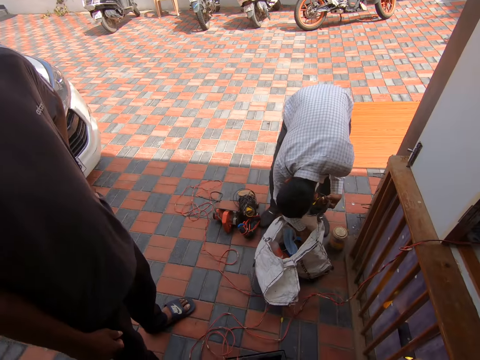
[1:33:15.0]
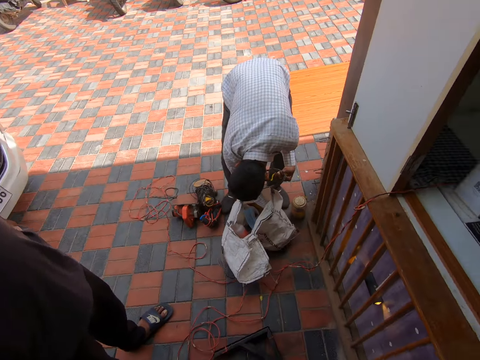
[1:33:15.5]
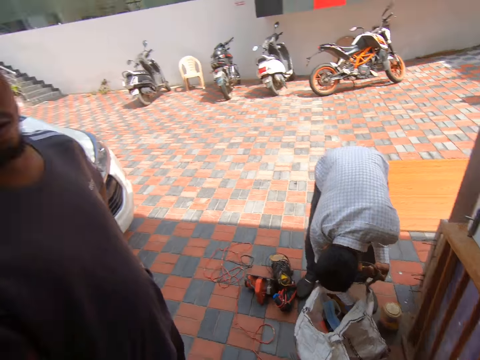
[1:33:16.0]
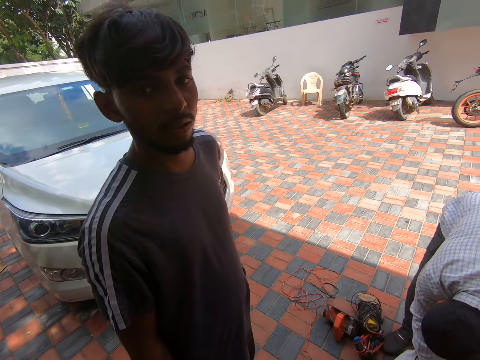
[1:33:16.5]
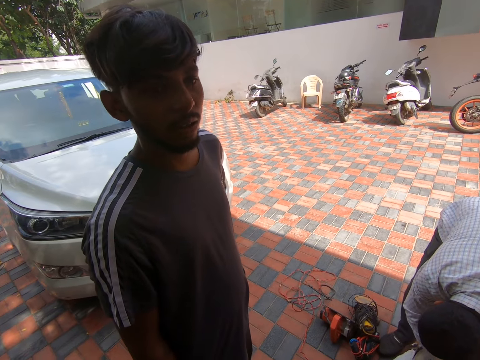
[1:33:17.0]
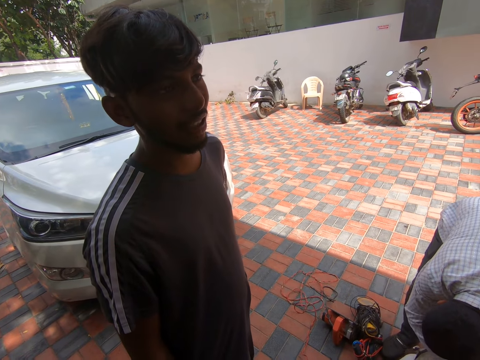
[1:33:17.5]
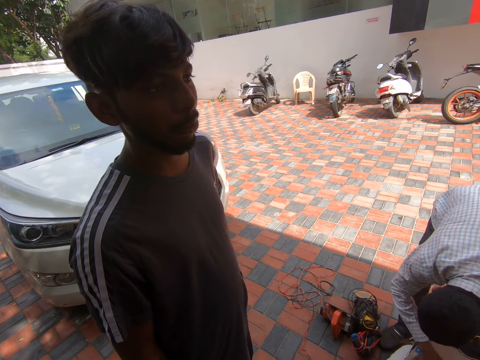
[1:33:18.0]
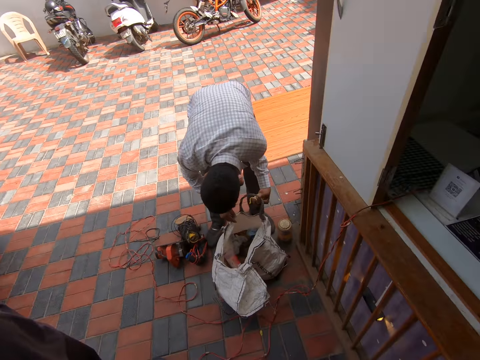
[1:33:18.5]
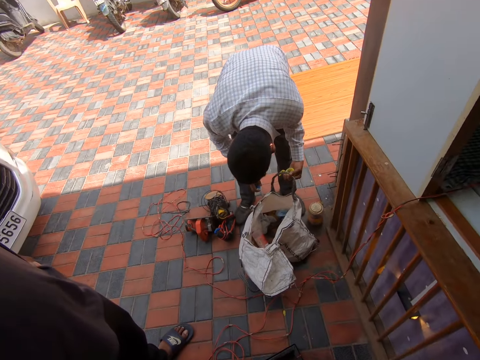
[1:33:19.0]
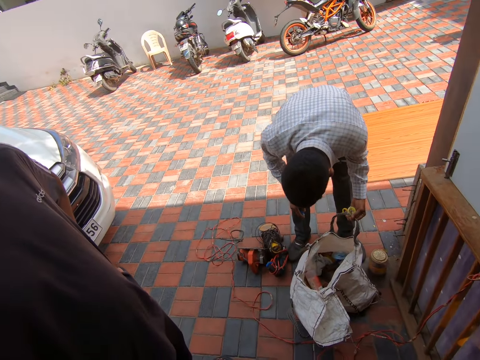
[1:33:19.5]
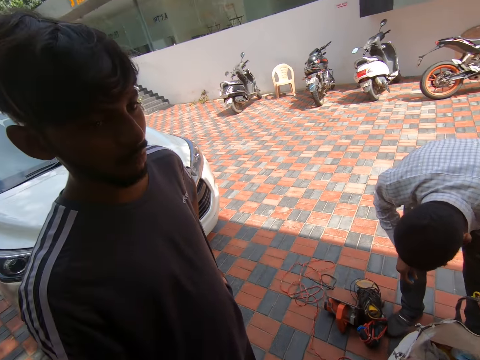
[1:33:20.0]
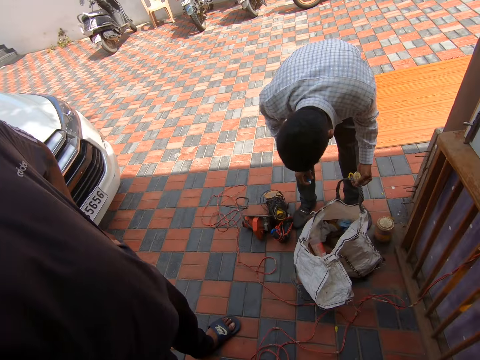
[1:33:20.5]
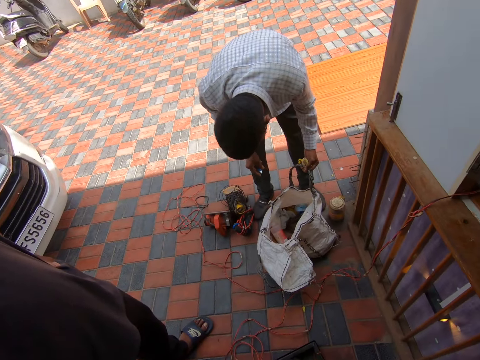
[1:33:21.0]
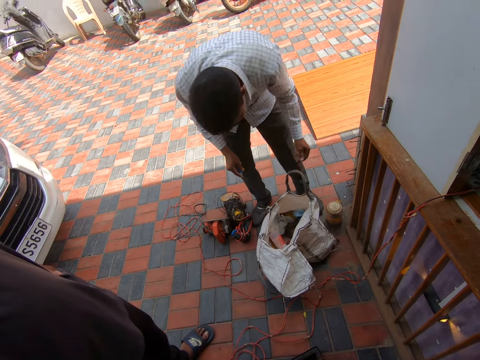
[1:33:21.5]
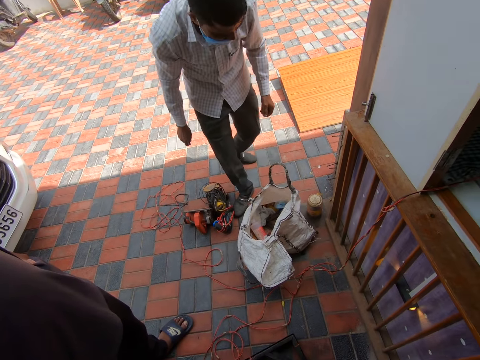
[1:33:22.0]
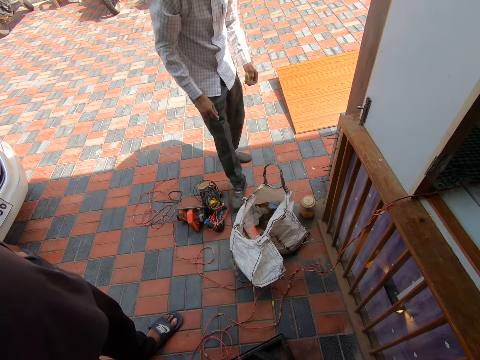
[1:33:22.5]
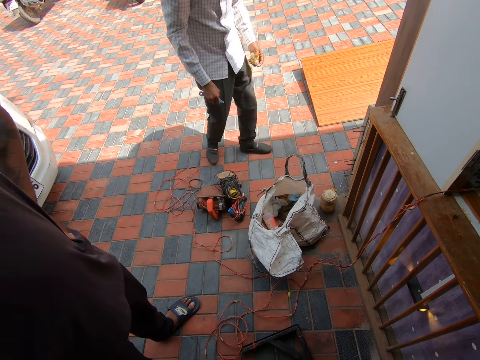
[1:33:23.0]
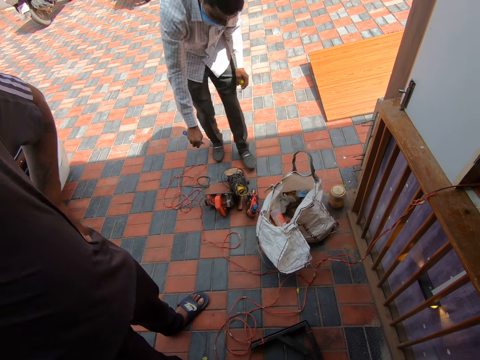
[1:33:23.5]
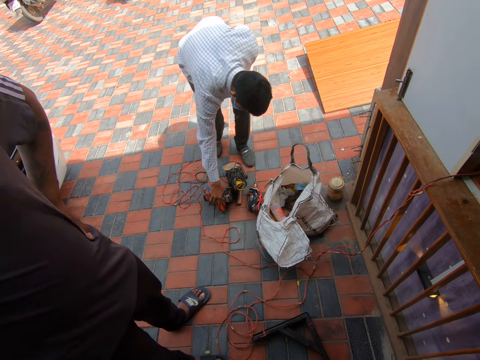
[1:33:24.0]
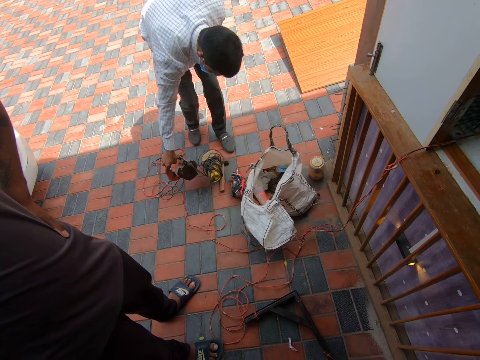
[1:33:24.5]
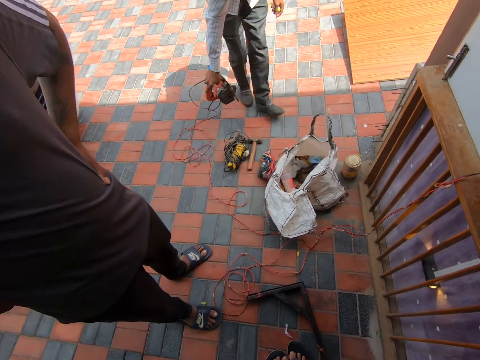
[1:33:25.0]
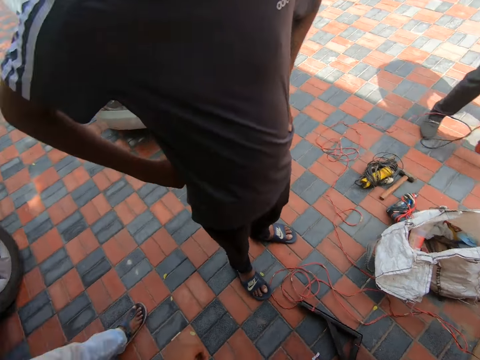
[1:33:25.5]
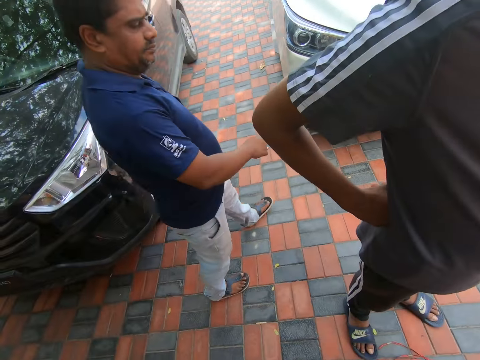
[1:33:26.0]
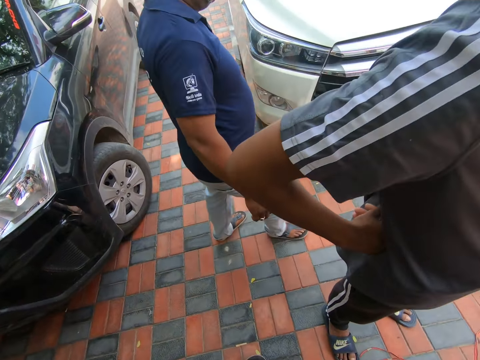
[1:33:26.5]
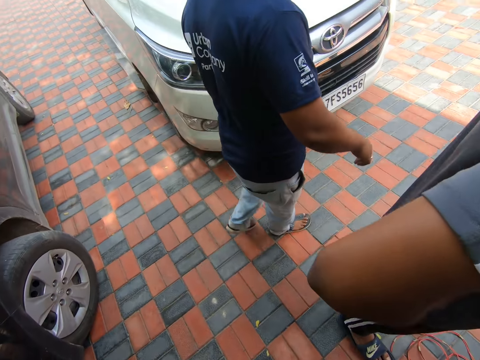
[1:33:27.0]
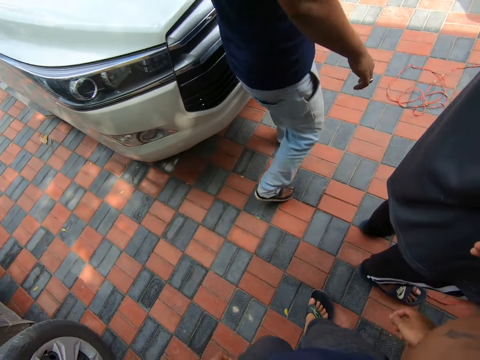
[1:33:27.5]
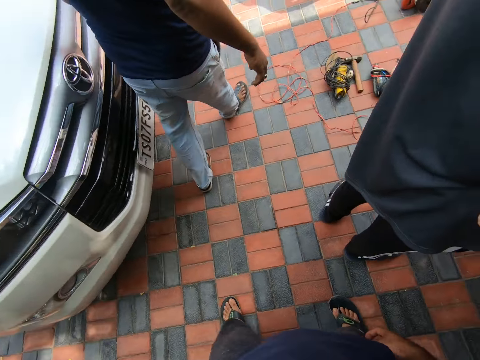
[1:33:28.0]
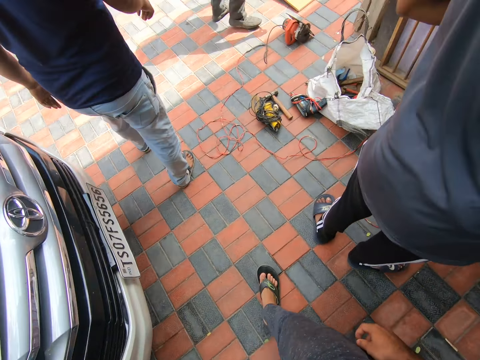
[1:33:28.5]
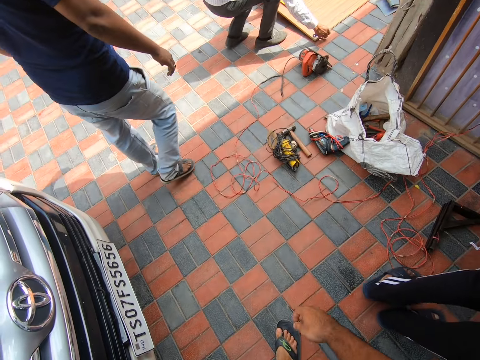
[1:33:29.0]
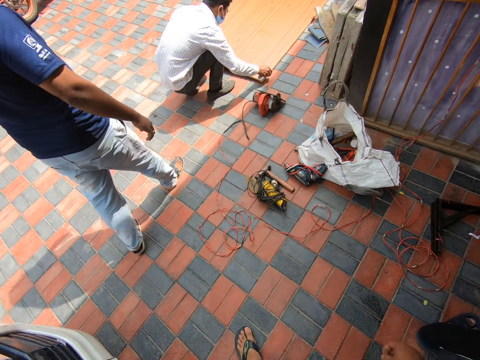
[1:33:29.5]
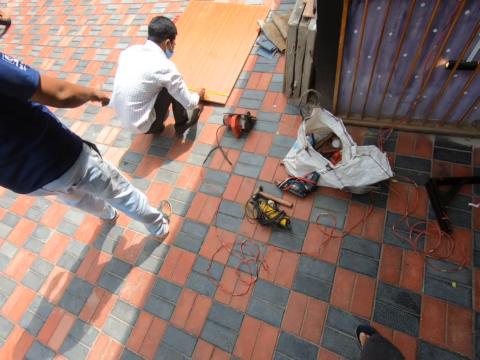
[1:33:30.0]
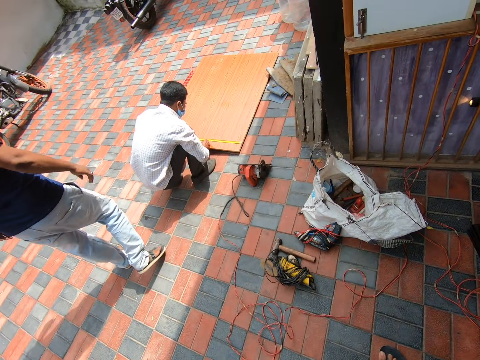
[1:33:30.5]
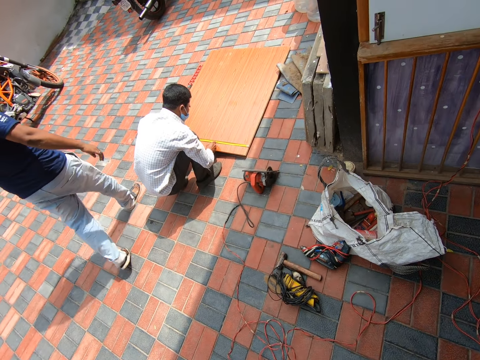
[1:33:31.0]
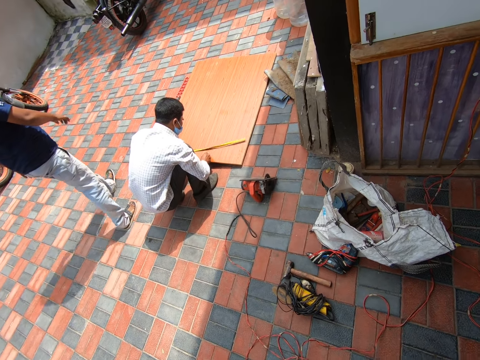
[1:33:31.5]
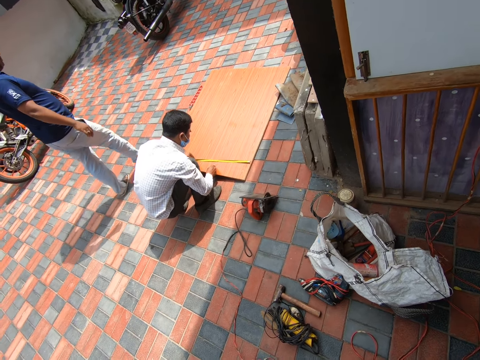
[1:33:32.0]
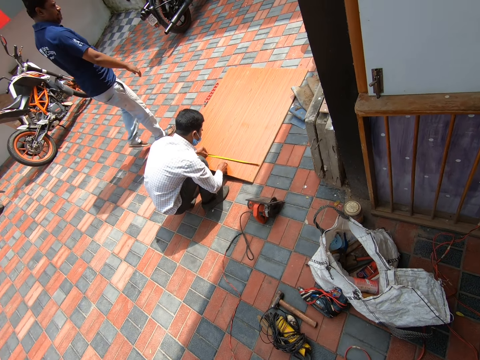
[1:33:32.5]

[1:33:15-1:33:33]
The camera wearer interacts with a man. The man talks to the camera wearer. A co-worker stands straight. The co-worker walks away from the tool bag. The co-worker picks up the circular saw. Another co-worker walks to the first co-worker and walks past the camera wearer and the man. The camera wearer moves next to the tools. The first co-worker gets a tape measure and measures the plywood.

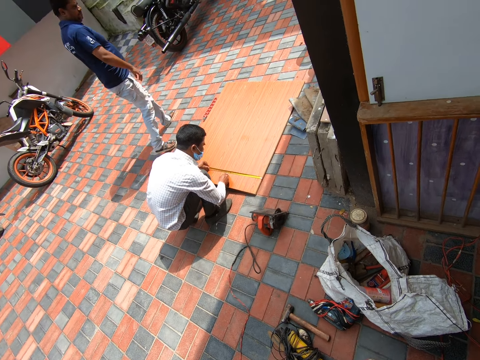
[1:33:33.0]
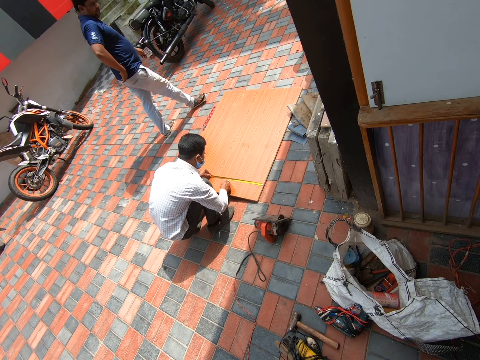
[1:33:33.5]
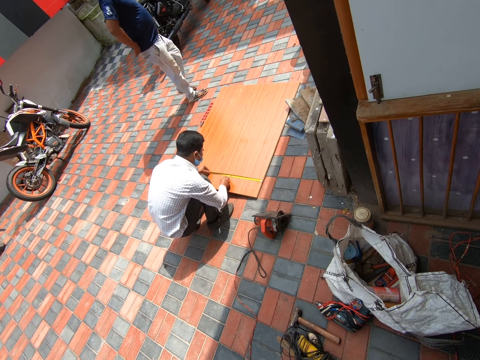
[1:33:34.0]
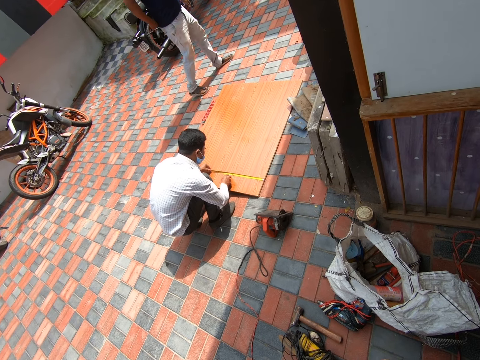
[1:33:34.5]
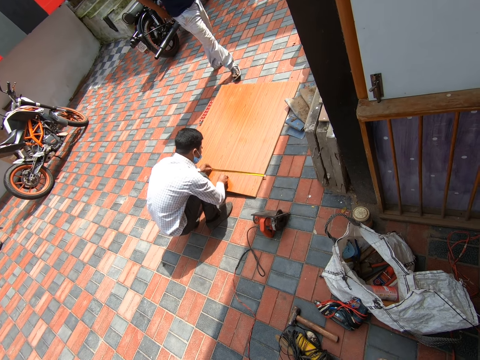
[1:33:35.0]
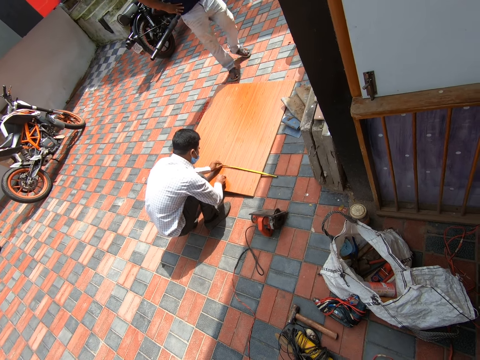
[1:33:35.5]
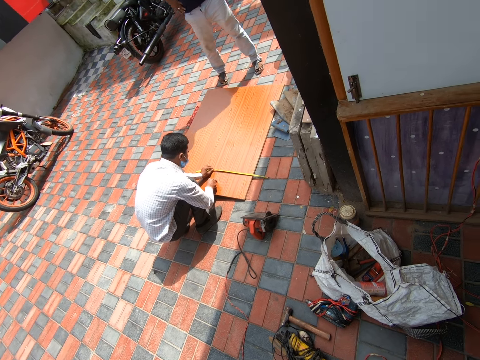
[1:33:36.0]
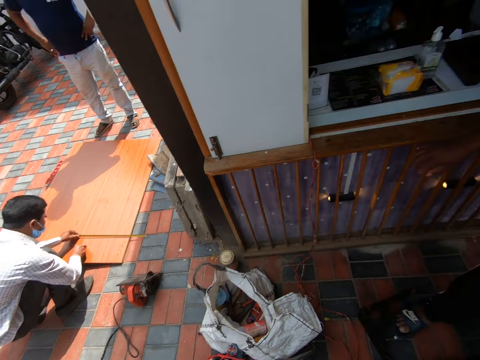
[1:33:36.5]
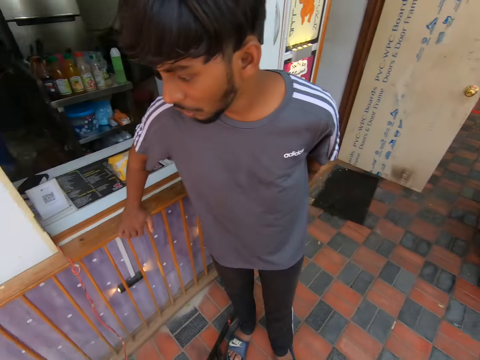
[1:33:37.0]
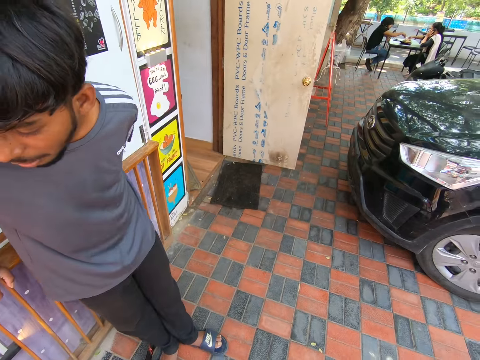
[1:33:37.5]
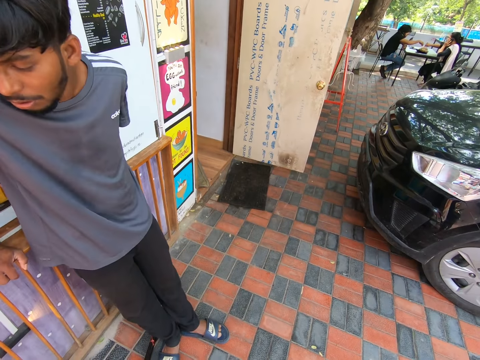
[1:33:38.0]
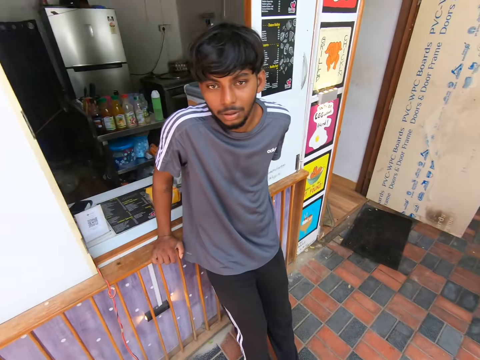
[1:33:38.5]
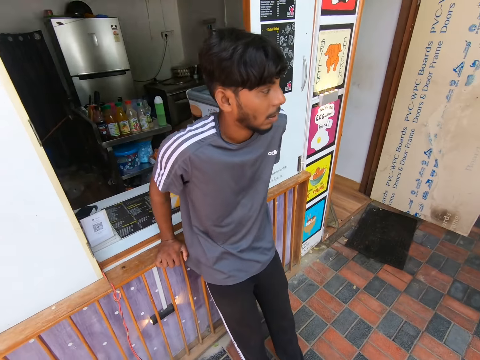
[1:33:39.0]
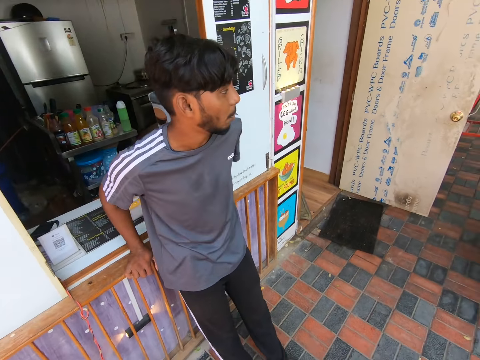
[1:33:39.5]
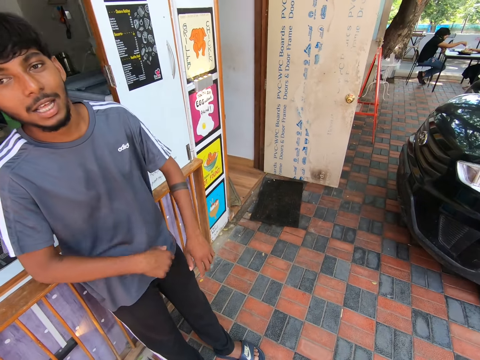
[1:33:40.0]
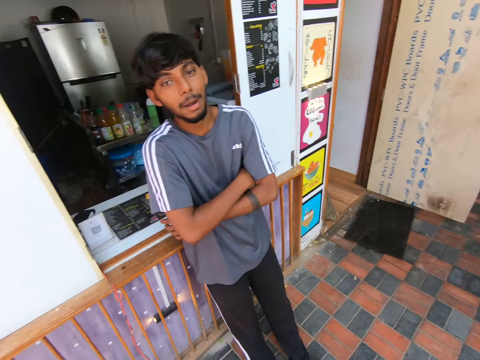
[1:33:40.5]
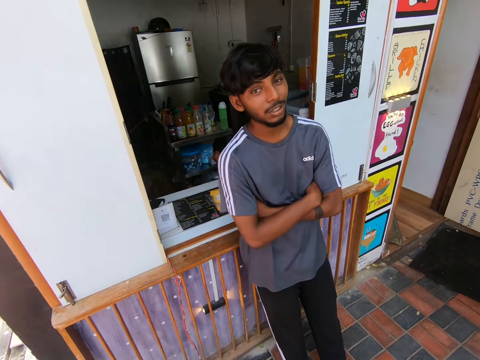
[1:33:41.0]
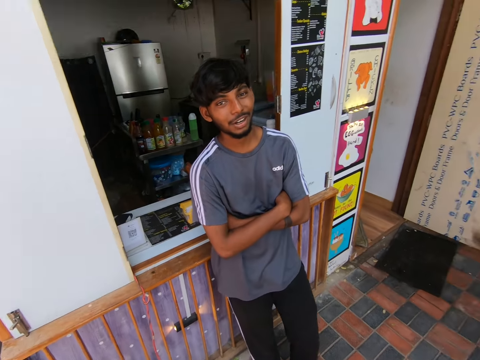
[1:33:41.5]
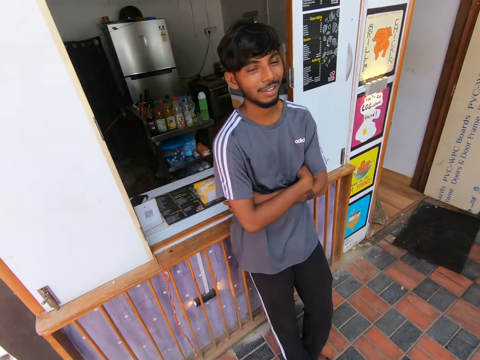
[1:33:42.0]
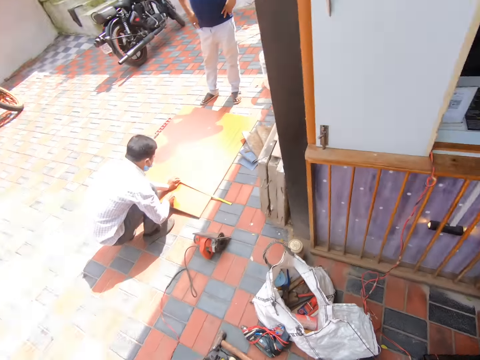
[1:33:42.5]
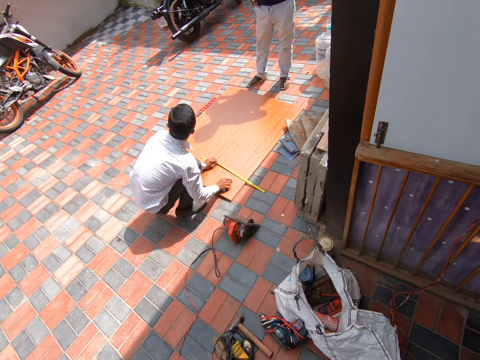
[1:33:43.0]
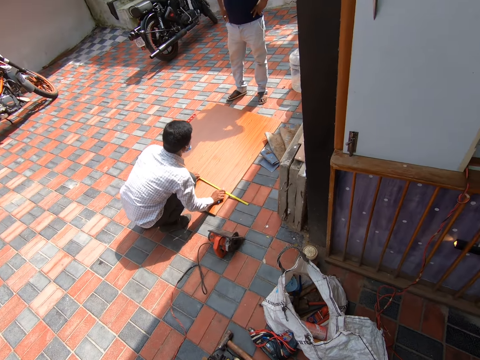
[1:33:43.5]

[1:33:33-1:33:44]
A co-worker stands before another co-worker and the plywood. The camera wearer glances at a man. They interact with the man. The man leans on the shop pallet against the building, crosses his arms on his chest, and talks to the camera wearer. The camera wearer glances towards the other co-worker and the first co-worker. The other co-worker measures the plywood.
